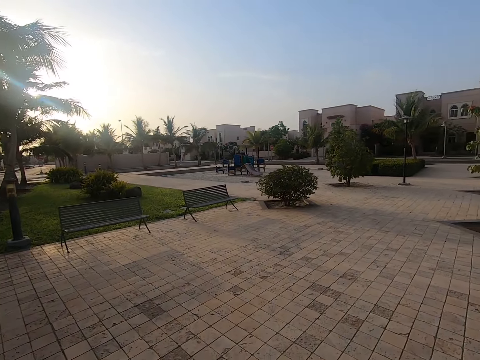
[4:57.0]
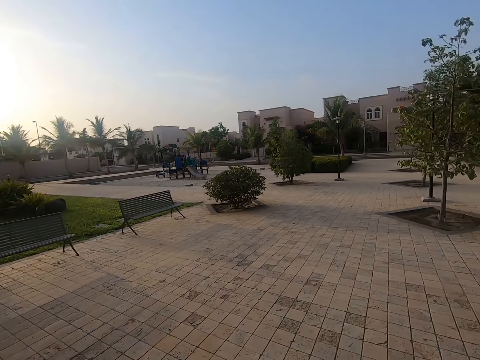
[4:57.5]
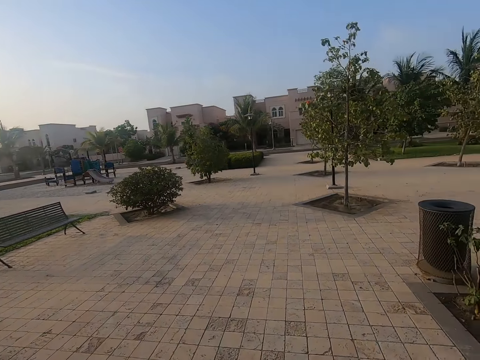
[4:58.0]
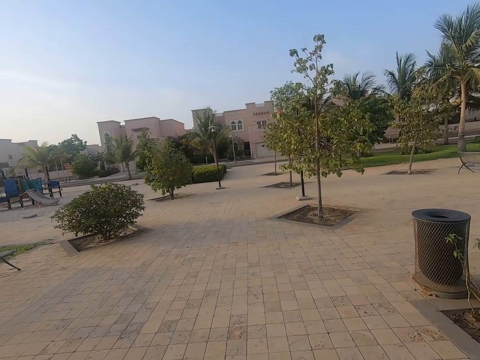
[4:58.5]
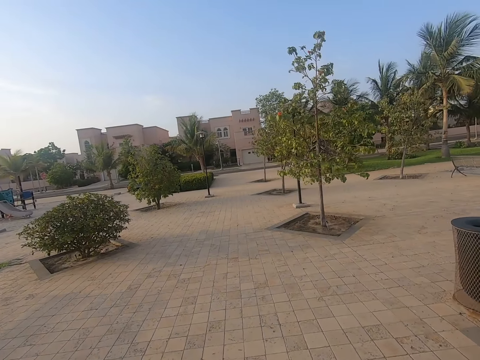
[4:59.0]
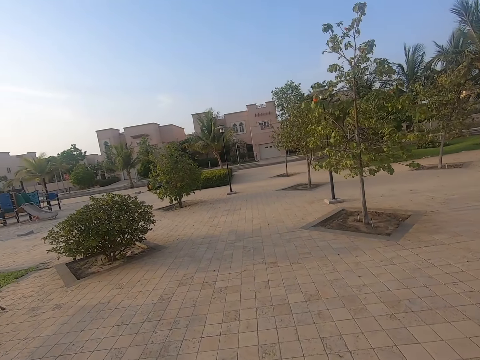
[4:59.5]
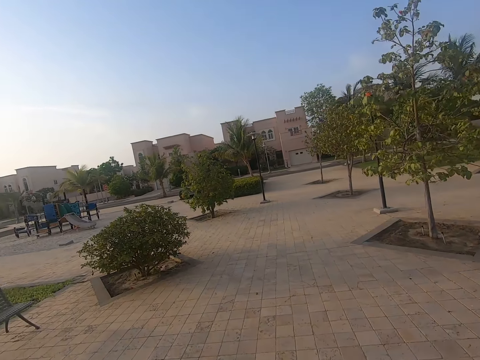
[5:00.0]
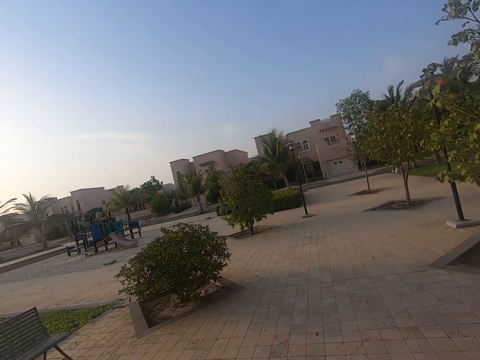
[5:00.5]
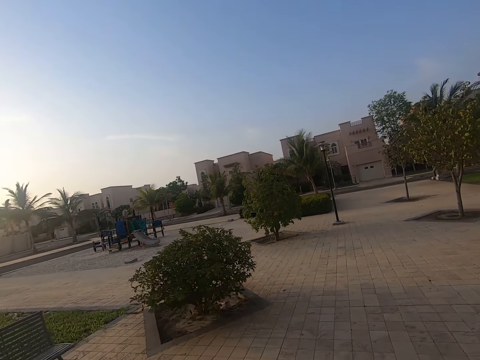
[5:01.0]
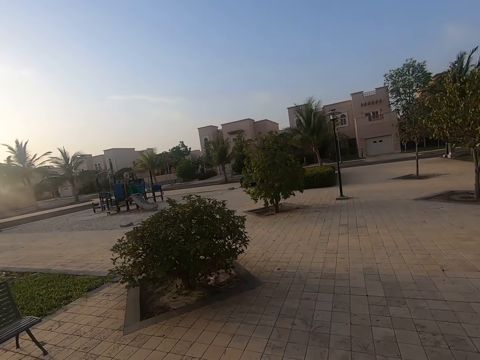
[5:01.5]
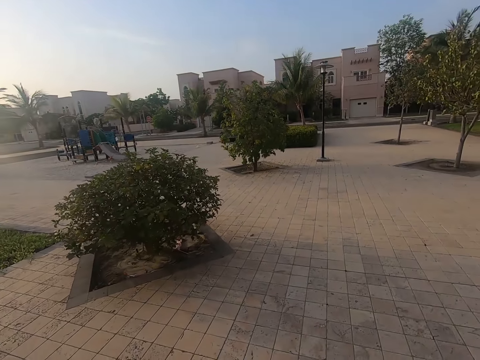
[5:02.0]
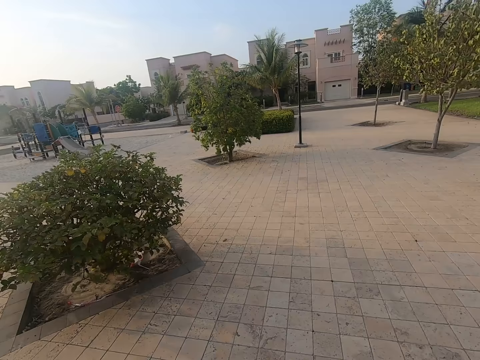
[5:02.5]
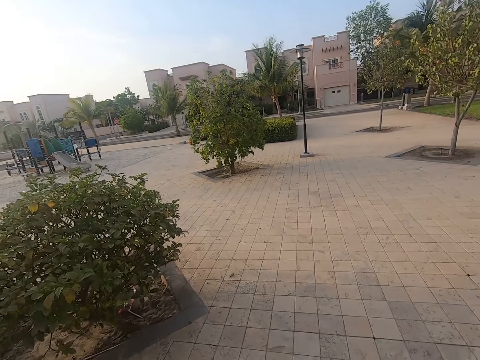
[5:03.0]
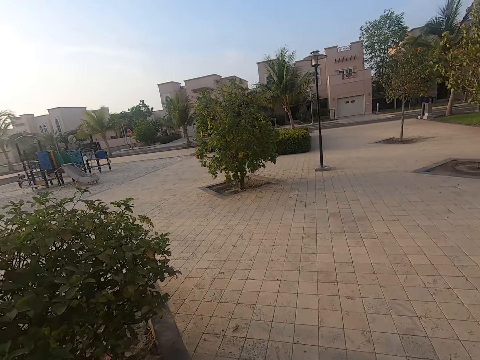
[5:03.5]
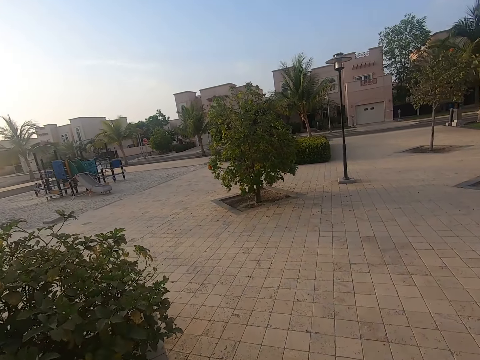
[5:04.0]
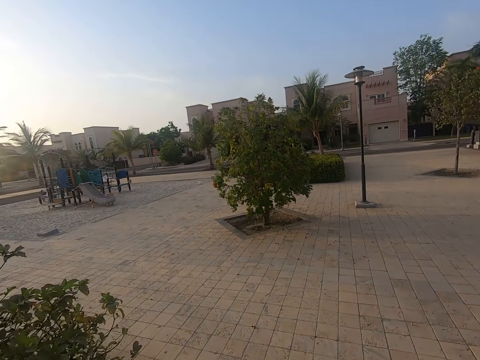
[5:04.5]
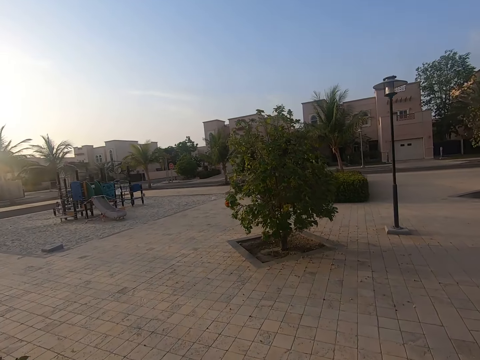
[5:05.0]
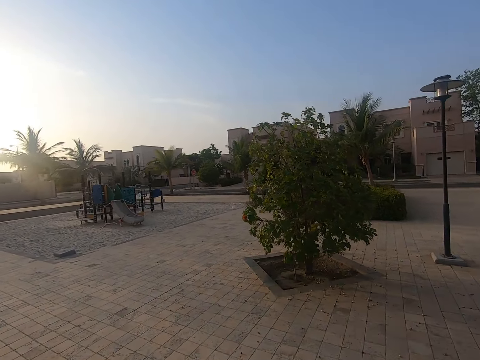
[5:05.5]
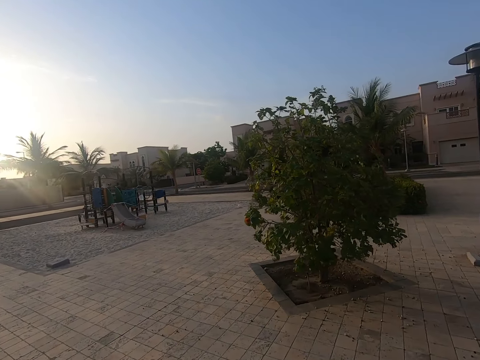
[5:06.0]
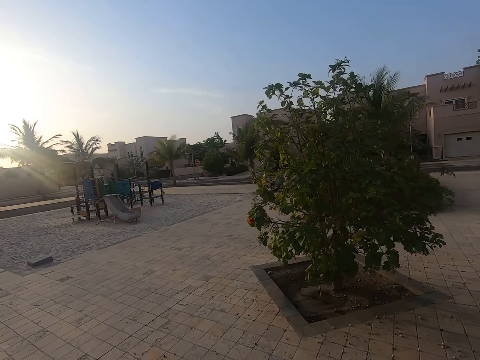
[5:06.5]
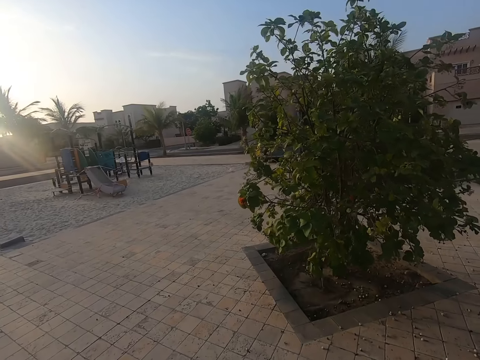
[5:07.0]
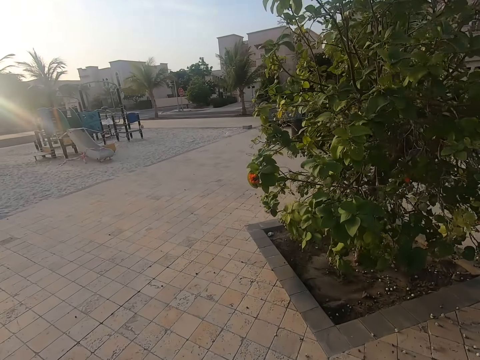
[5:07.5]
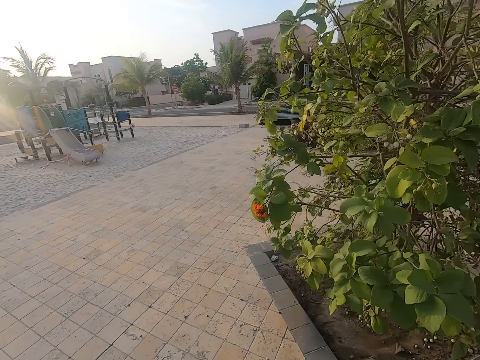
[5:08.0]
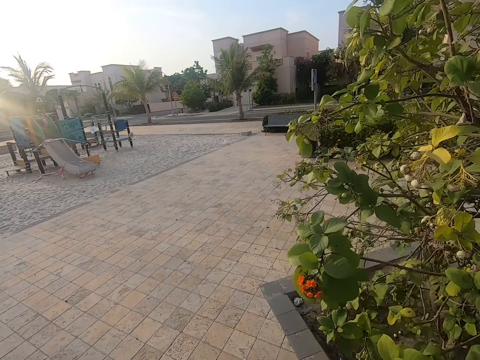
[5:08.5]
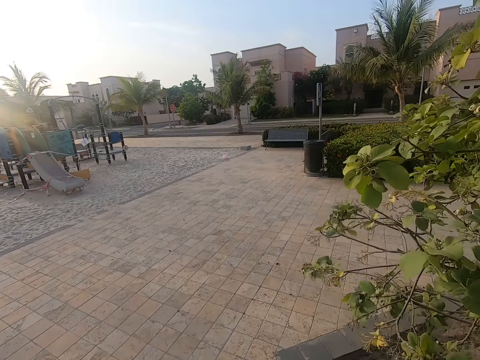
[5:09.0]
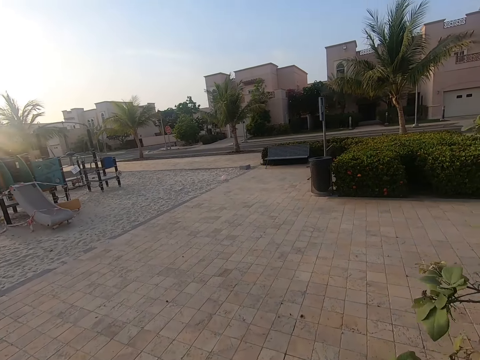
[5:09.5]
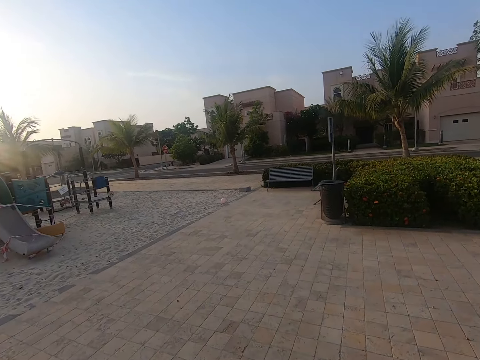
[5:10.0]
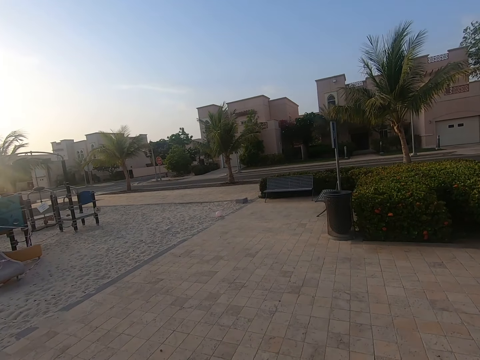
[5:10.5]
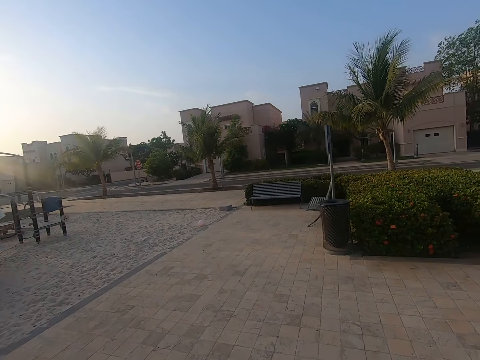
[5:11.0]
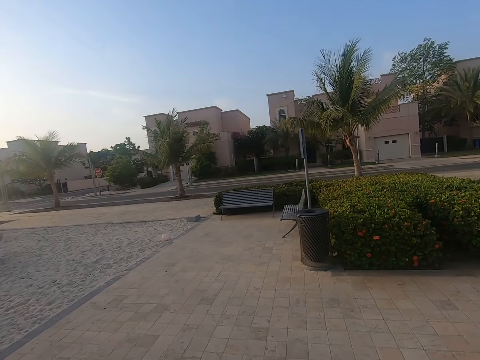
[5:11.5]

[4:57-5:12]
The camera wearer pushes a baby stroller along a kids play area.

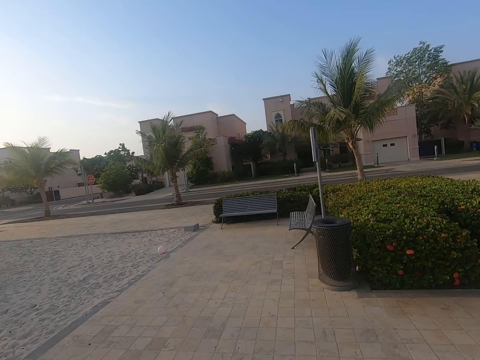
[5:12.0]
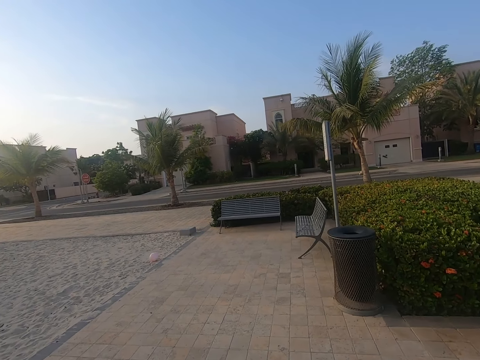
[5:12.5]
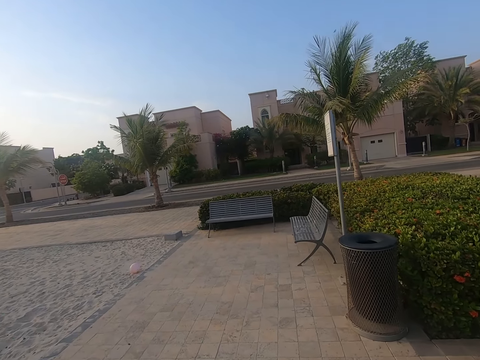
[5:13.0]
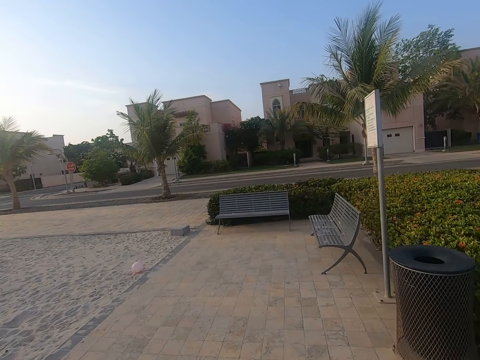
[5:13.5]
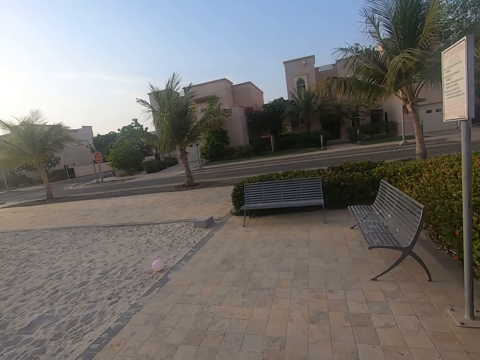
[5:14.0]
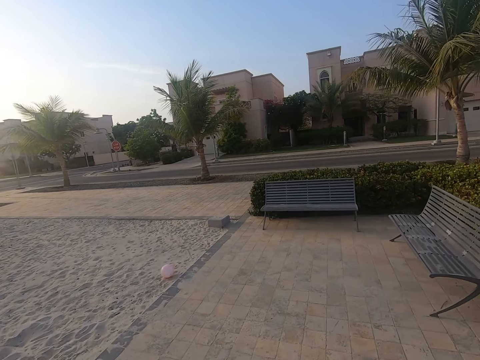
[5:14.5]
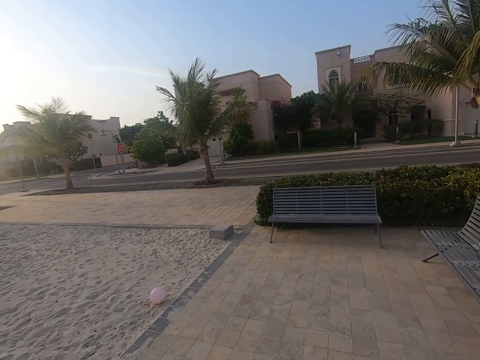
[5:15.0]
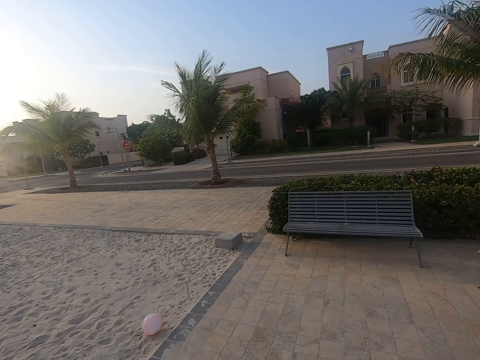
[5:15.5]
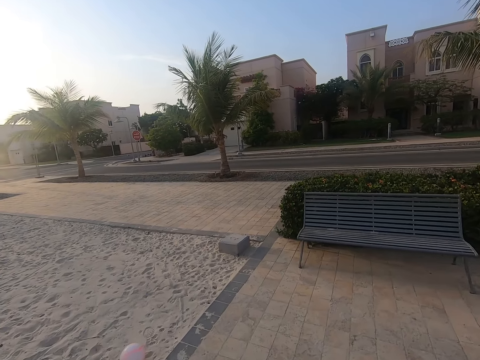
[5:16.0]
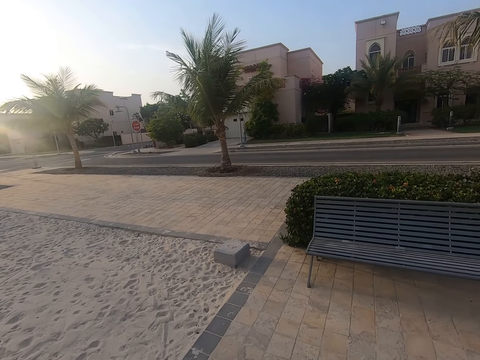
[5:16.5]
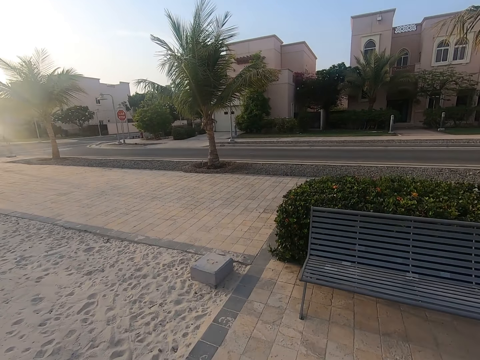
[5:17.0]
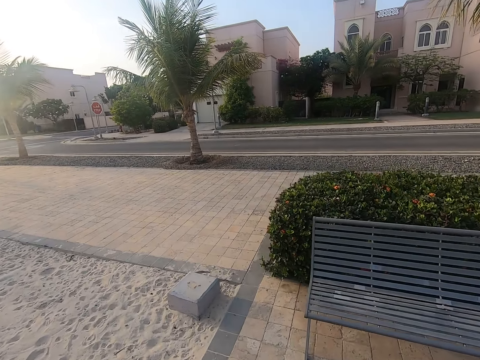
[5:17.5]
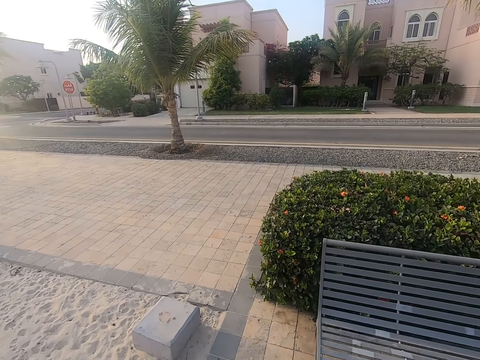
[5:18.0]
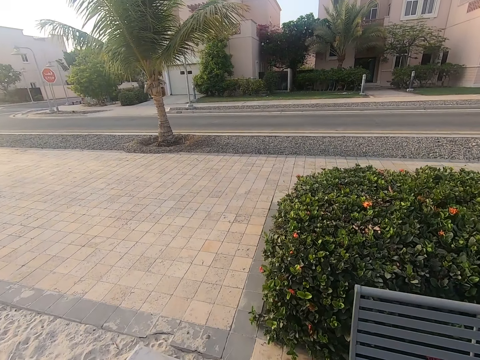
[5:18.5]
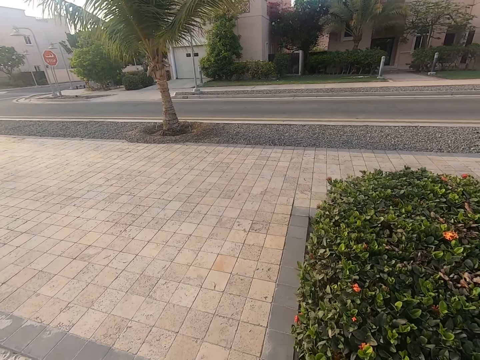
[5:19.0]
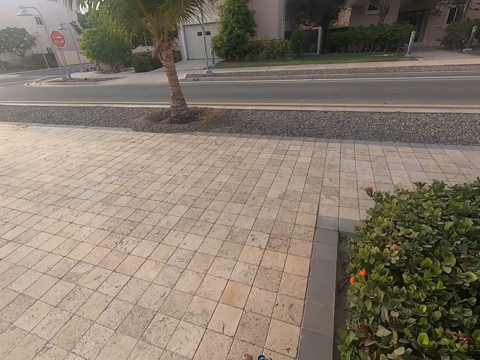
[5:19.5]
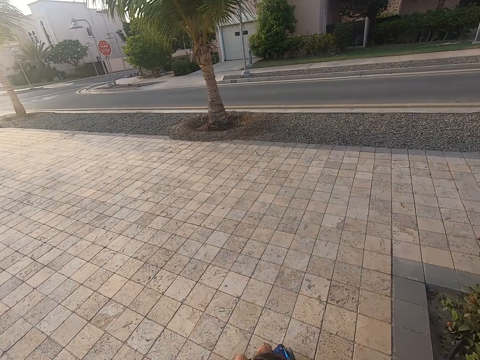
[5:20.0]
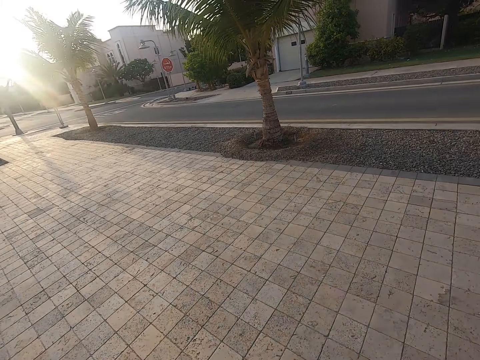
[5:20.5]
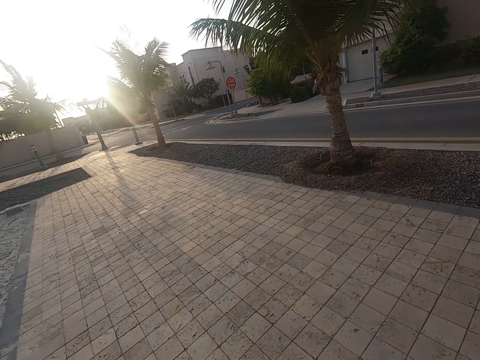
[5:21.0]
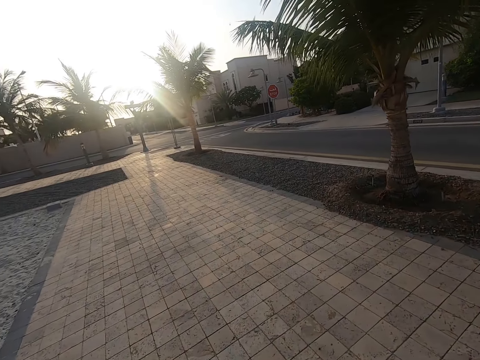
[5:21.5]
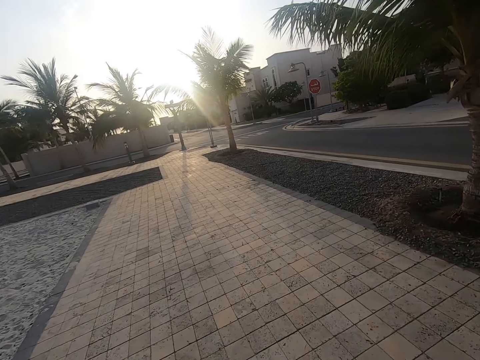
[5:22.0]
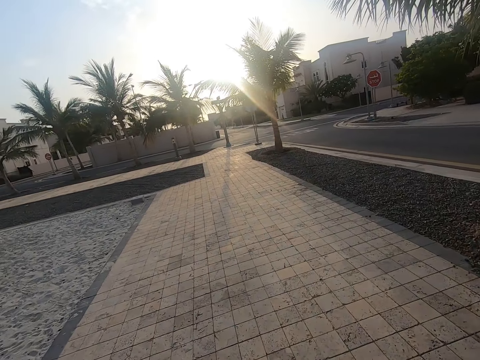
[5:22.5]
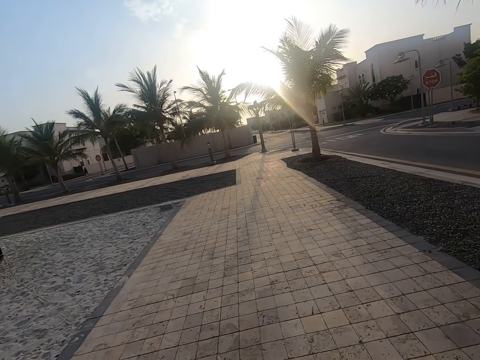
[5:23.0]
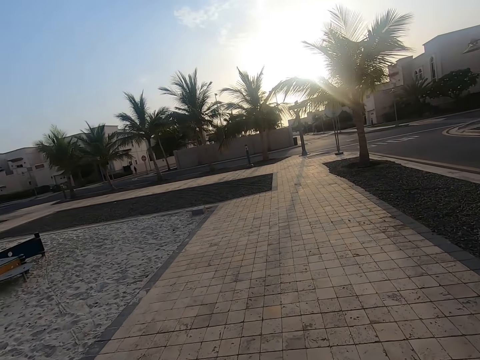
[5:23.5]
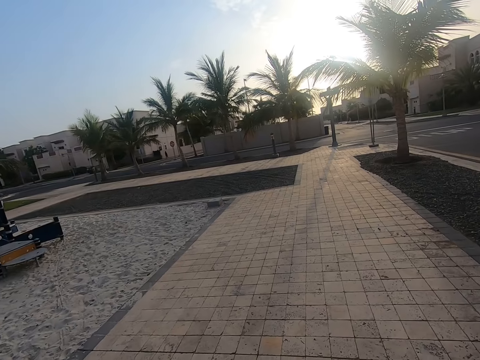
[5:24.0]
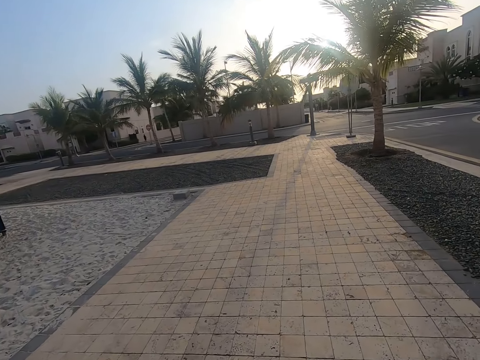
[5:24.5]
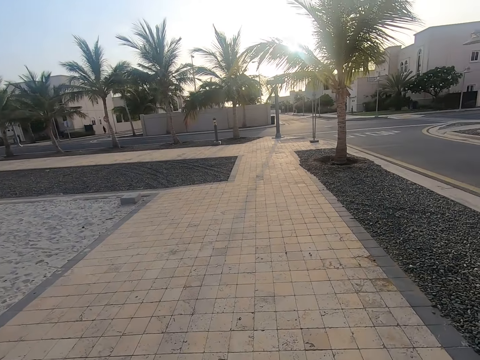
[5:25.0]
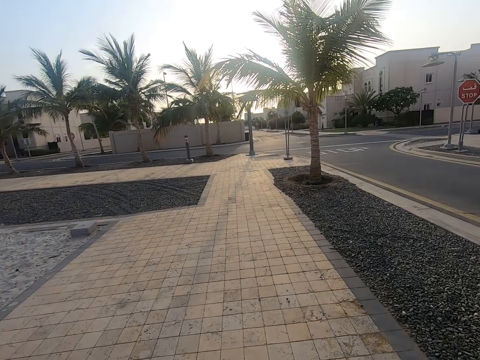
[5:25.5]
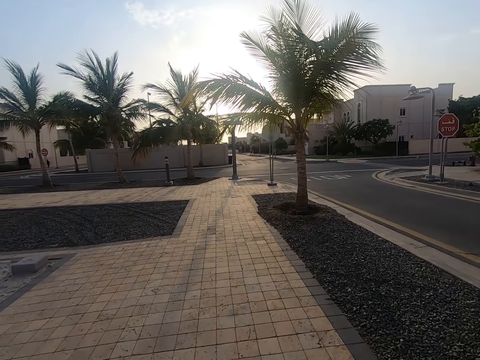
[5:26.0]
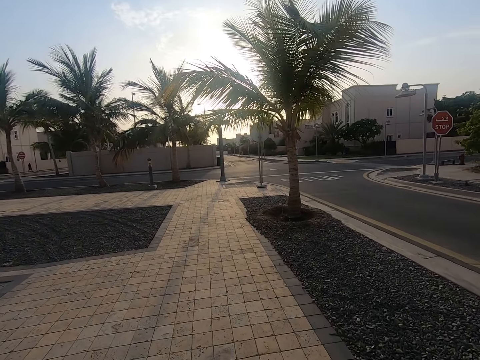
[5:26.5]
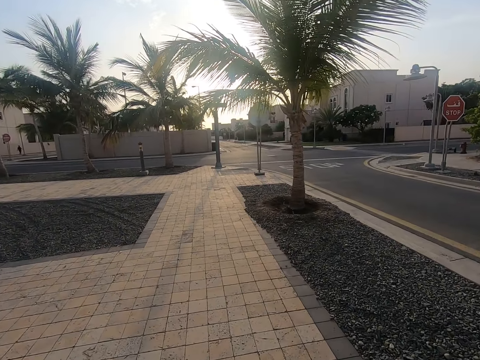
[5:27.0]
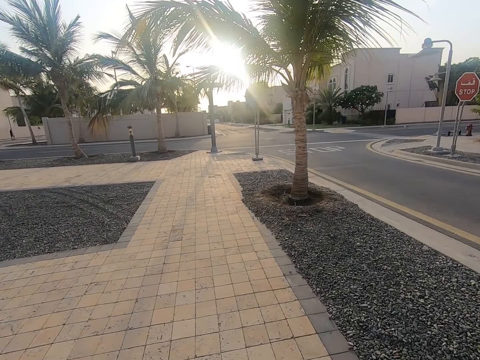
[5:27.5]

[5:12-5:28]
The camera wearer rides a baby in a baby car.
